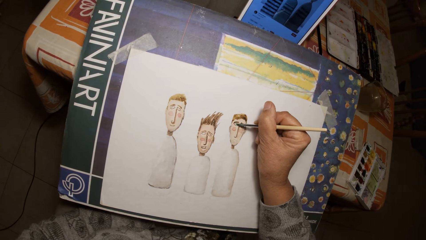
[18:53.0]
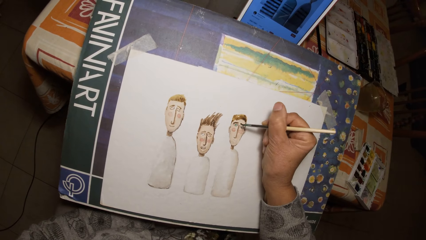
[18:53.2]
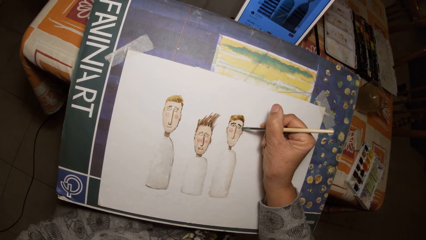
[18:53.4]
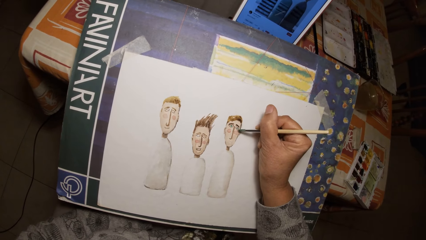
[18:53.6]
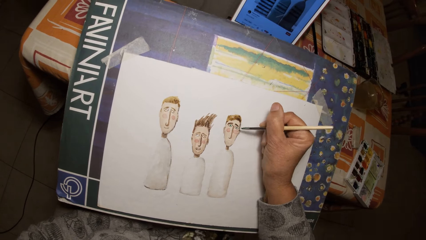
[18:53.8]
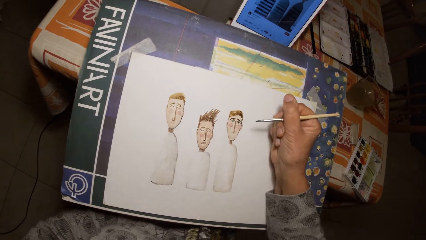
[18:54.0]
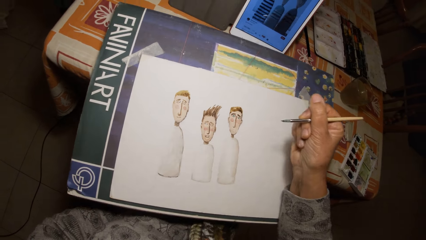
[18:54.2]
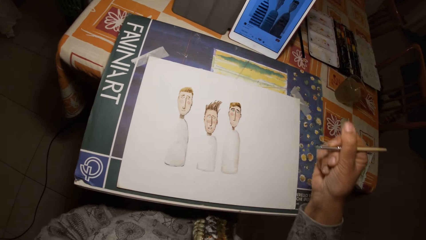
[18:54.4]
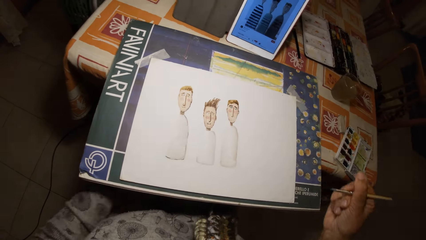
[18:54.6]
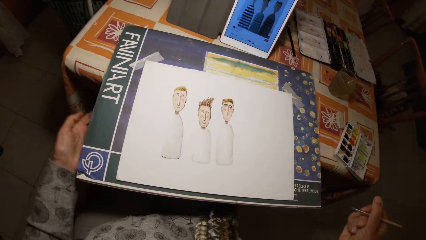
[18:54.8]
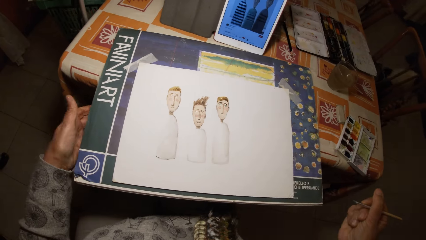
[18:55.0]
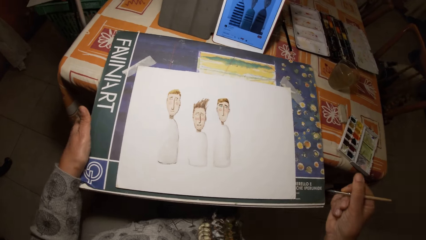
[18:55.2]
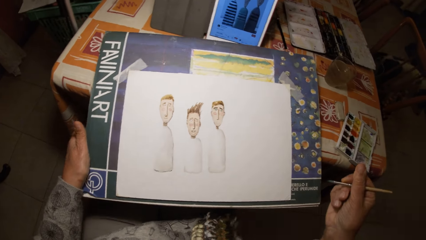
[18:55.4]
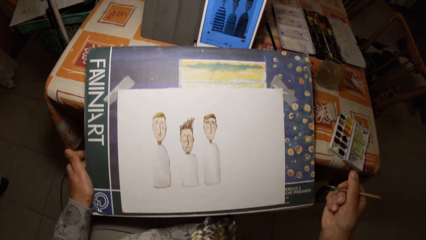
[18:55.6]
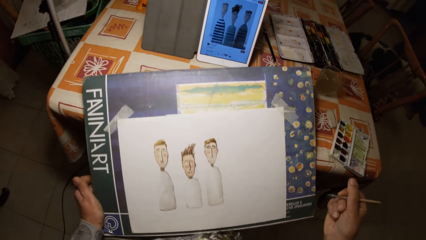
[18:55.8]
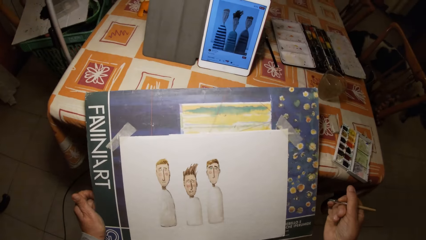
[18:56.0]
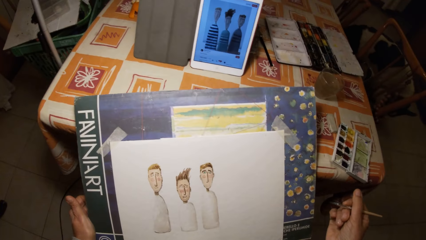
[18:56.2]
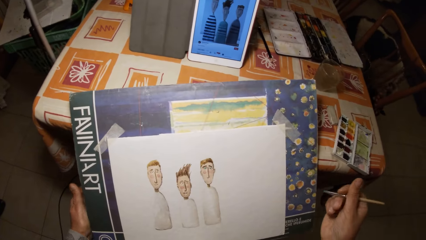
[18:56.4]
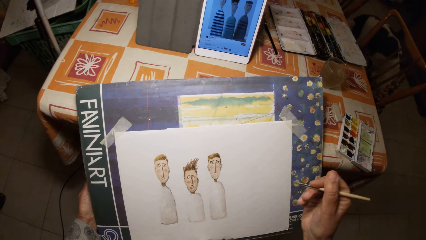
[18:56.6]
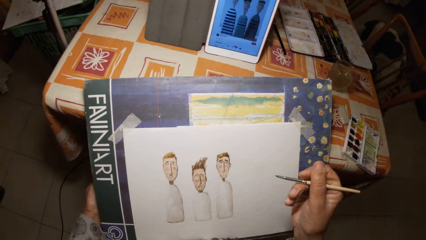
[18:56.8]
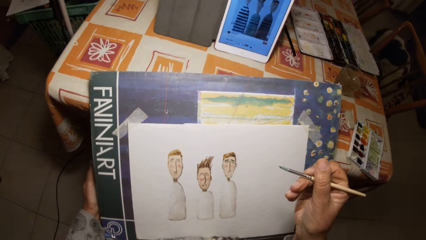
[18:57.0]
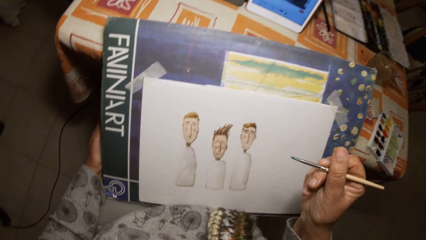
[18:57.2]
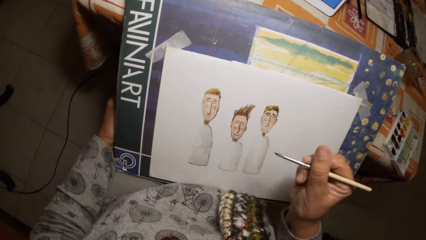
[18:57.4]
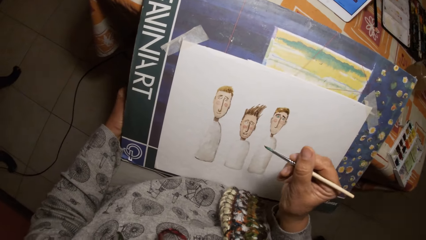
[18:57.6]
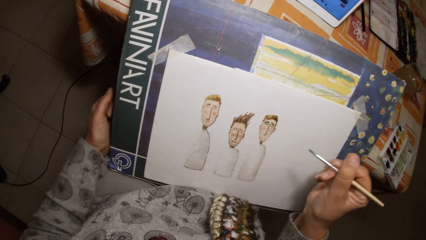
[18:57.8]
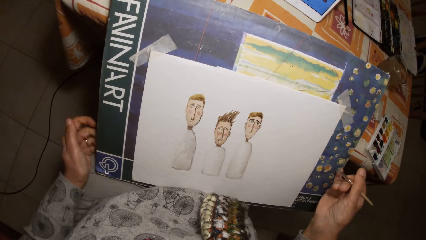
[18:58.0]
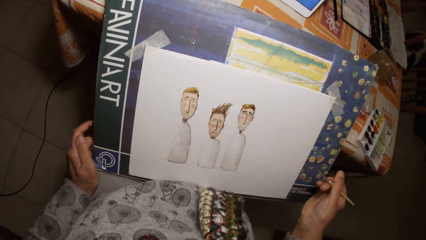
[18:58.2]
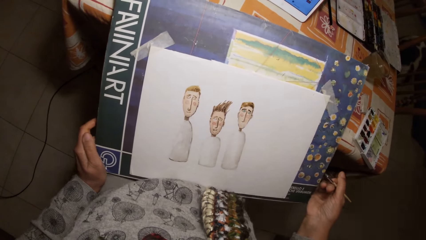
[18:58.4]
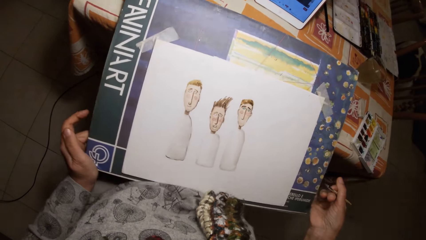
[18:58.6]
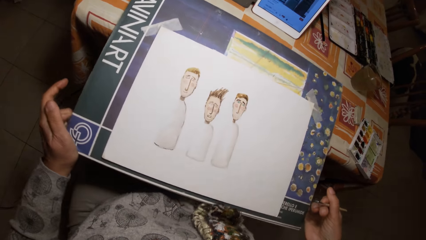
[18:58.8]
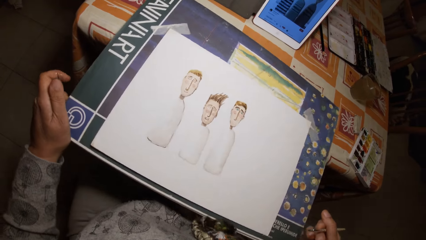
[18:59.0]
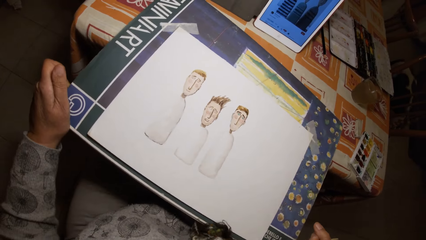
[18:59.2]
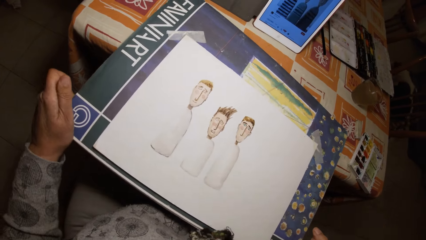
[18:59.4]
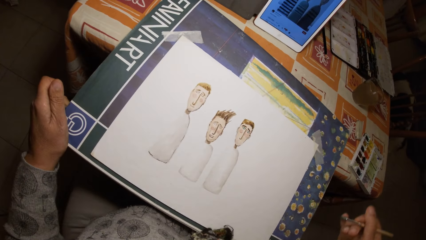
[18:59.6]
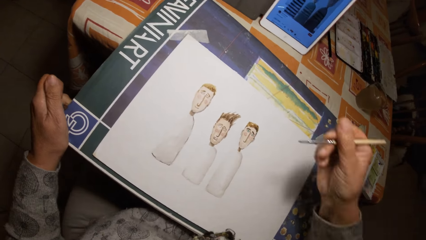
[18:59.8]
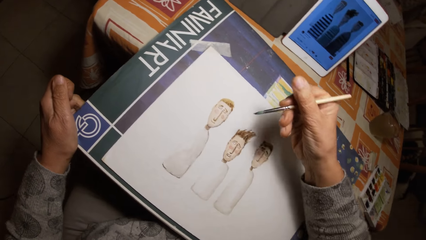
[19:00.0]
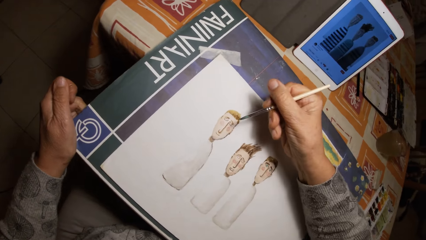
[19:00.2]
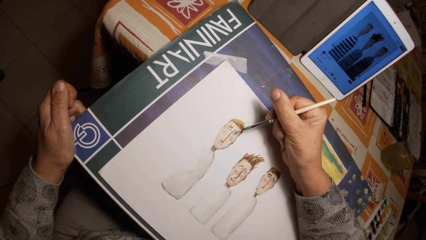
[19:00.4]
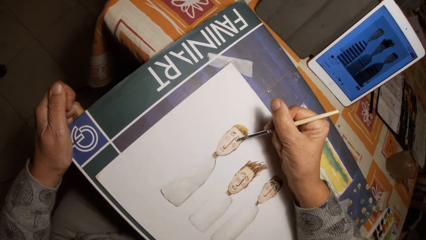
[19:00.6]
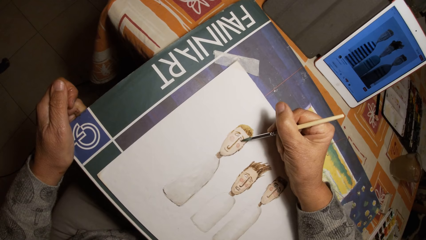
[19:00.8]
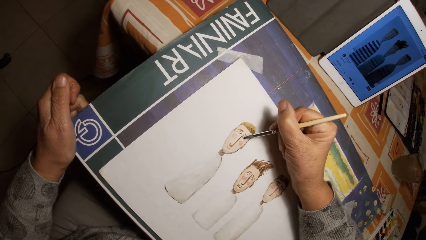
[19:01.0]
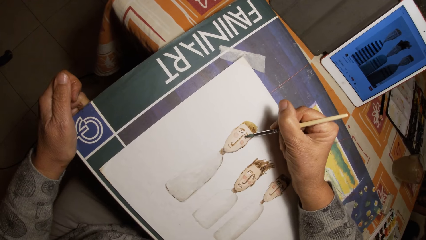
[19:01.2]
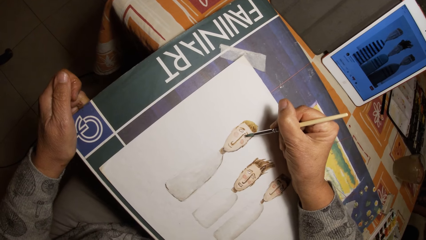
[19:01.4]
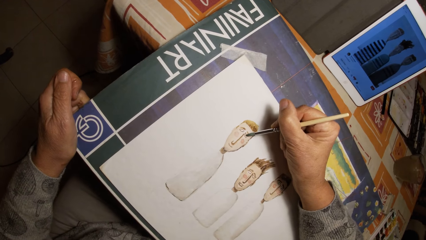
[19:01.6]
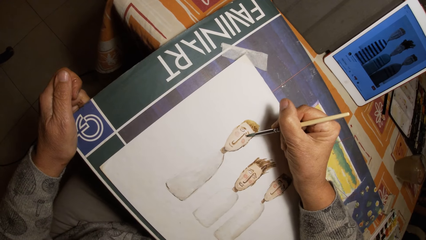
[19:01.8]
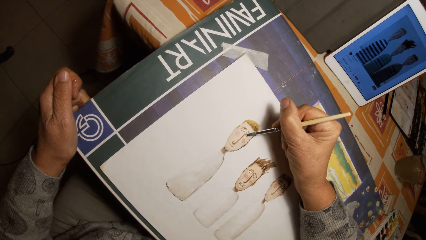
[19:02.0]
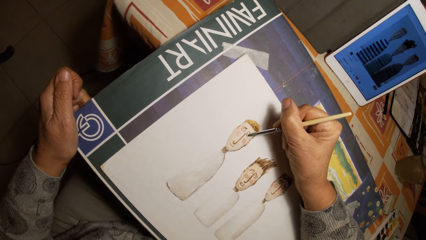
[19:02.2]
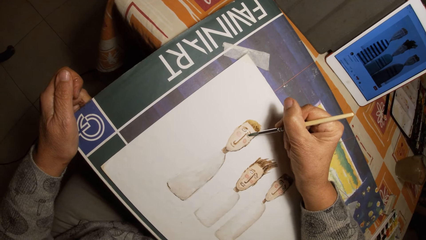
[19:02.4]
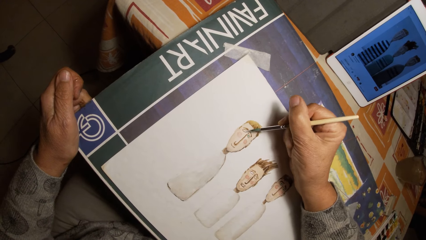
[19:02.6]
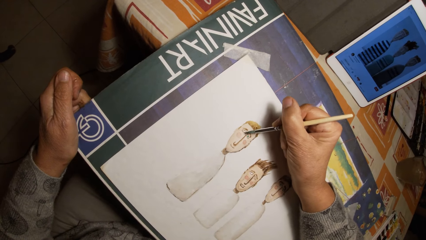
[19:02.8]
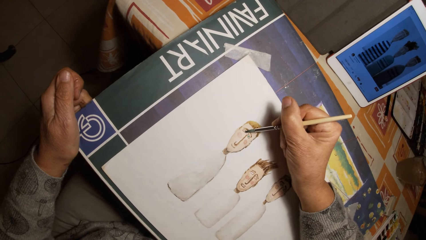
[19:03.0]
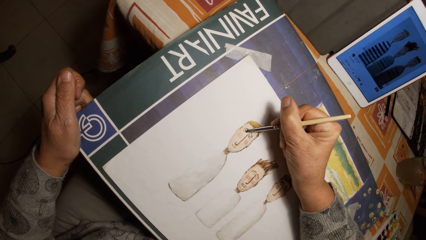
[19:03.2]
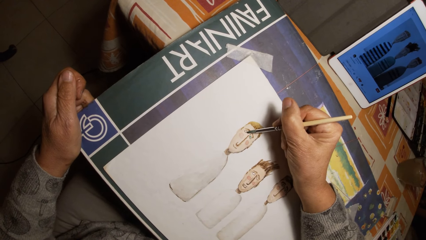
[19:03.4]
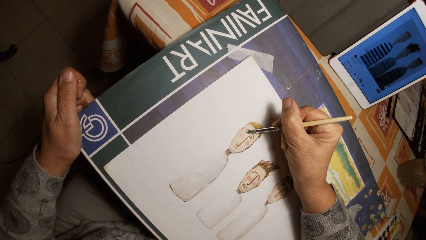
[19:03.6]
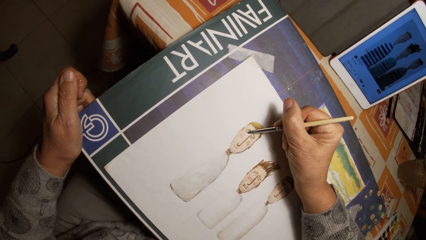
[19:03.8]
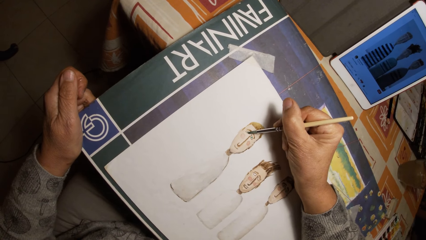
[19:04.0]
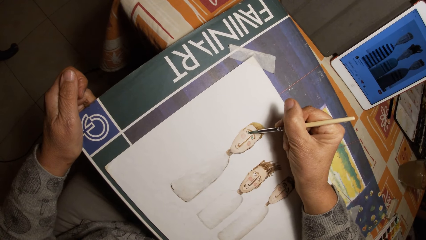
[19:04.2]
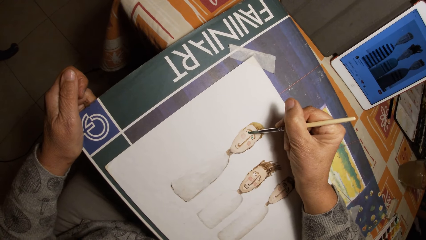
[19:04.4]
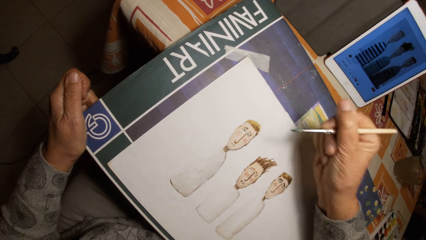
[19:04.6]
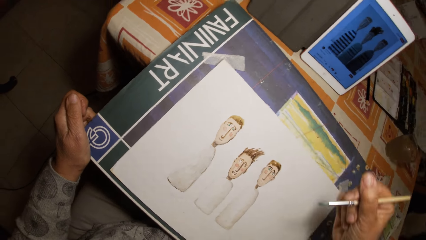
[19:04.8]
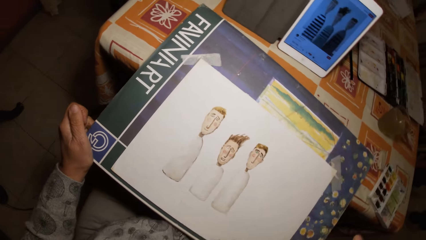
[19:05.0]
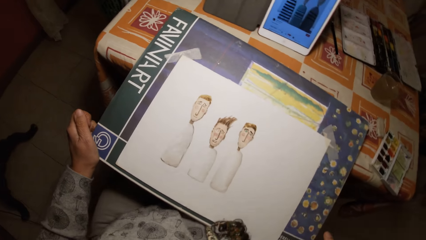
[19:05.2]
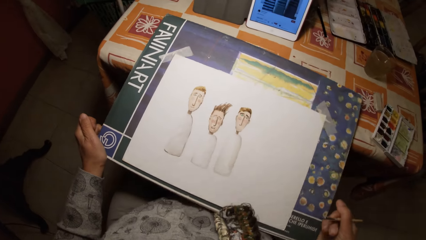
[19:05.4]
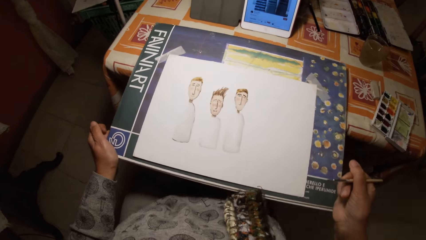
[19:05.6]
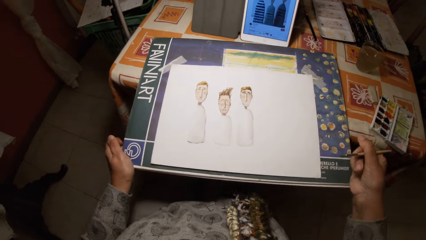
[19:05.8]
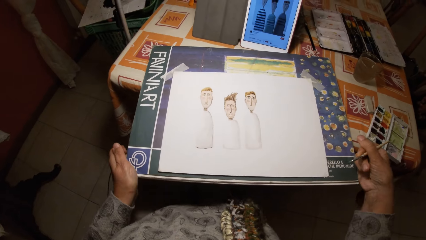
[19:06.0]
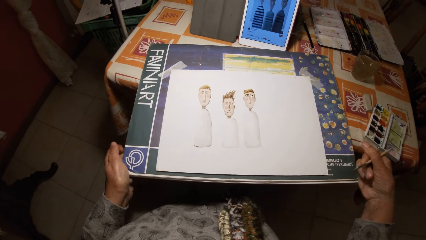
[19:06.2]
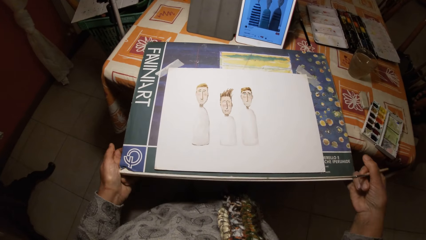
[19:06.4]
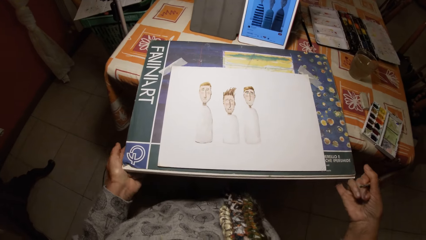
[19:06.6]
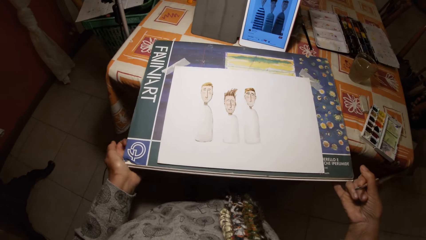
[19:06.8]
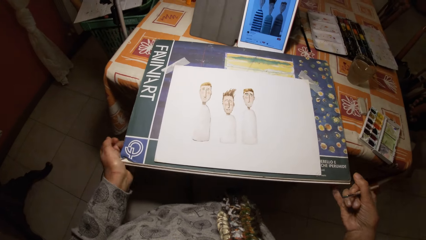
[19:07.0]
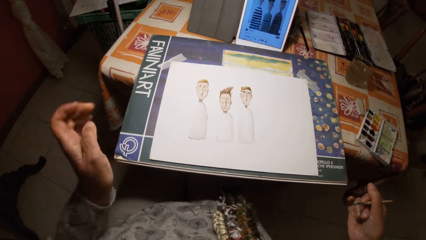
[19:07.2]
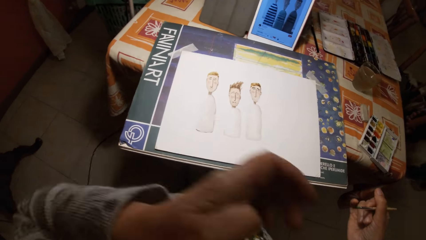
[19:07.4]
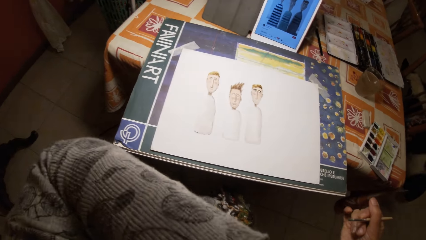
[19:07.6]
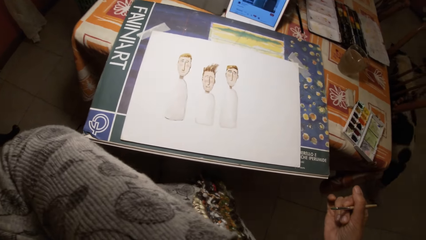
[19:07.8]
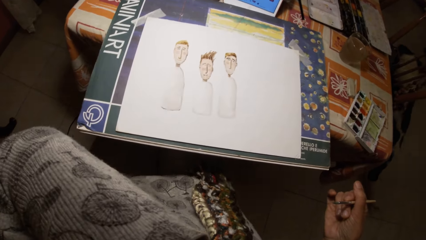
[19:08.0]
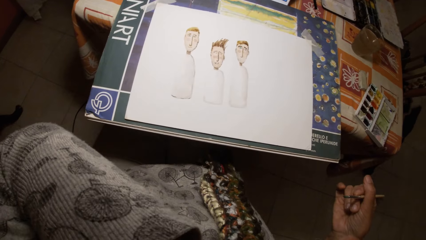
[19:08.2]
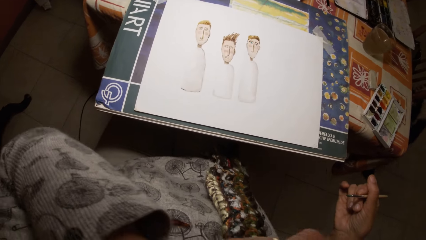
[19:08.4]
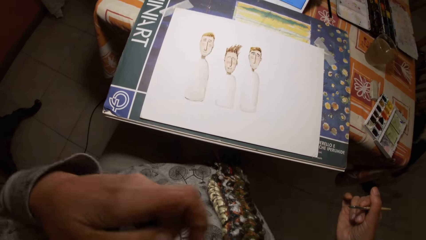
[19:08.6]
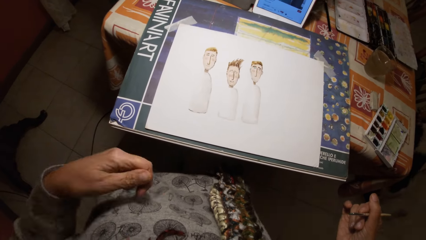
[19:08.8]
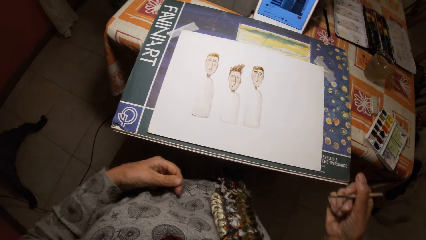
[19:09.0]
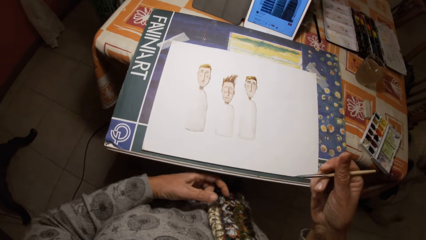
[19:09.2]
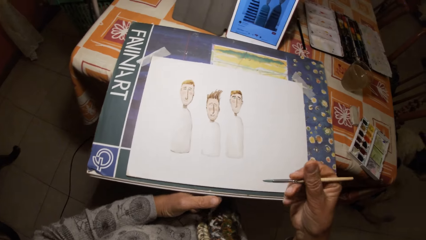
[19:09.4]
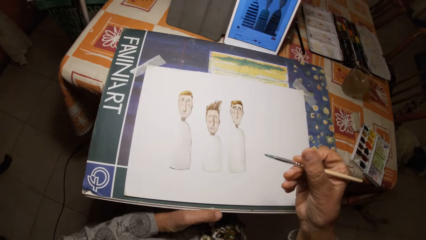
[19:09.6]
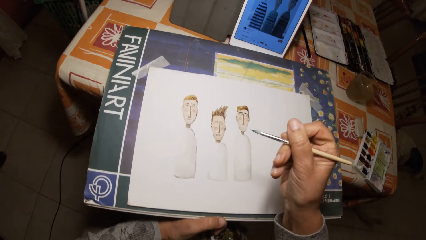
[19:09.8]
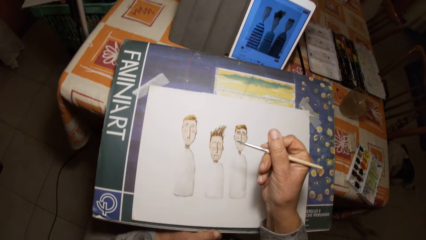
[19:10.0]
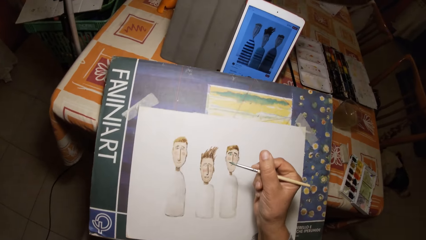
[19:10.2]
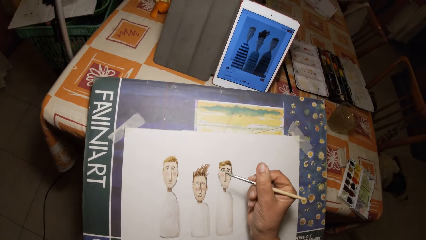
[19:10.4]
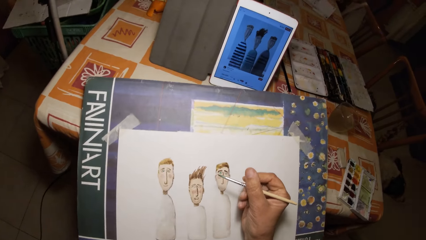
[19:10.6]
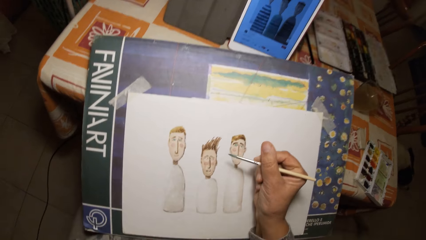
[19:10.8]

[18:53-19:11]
The camera wearer adjusts a drawing board with his left hand. He holds the book and moves the book. He draws on the paper with the painting brush in his right hand. He adjusts the drawing board with his hands. He wipes his face.
